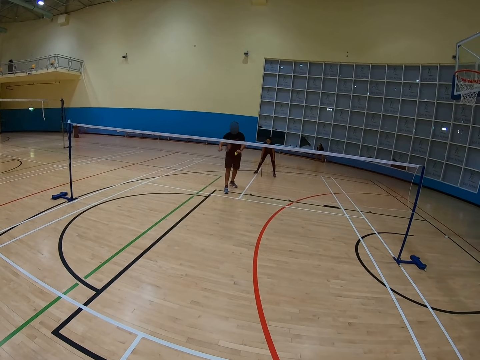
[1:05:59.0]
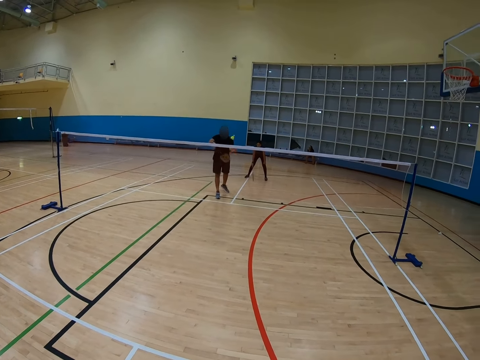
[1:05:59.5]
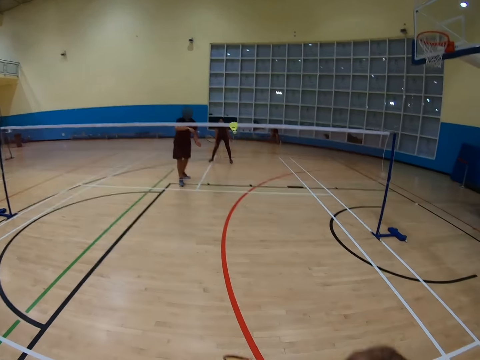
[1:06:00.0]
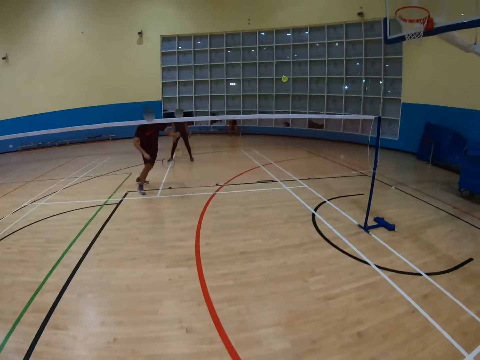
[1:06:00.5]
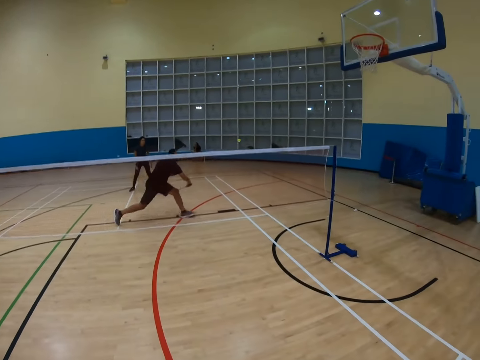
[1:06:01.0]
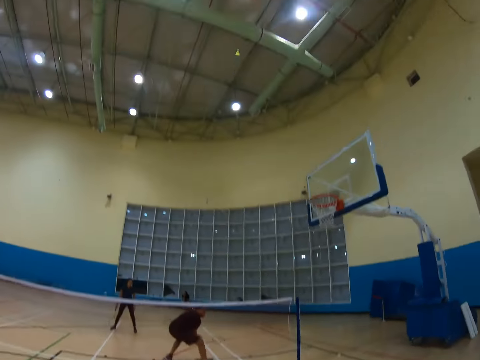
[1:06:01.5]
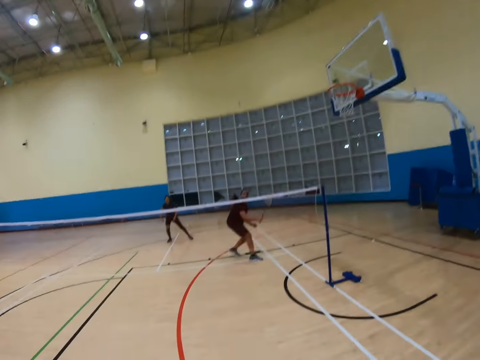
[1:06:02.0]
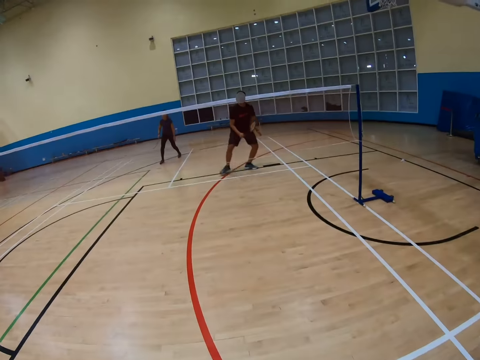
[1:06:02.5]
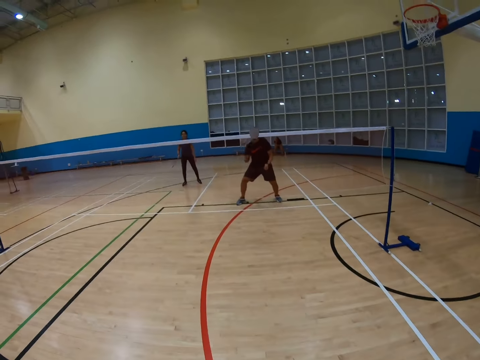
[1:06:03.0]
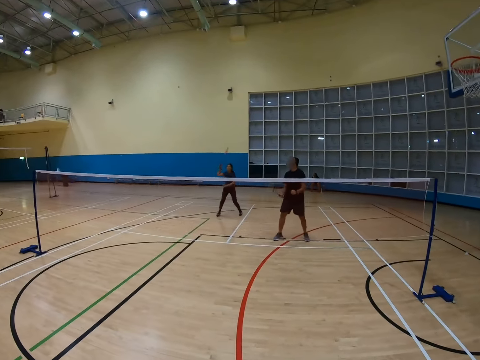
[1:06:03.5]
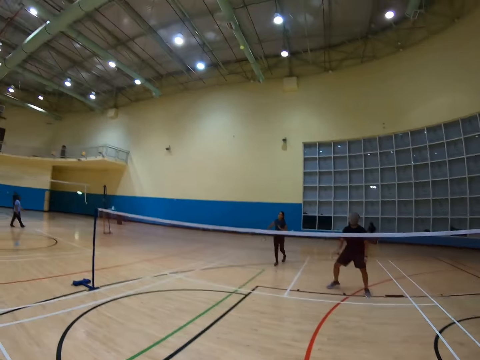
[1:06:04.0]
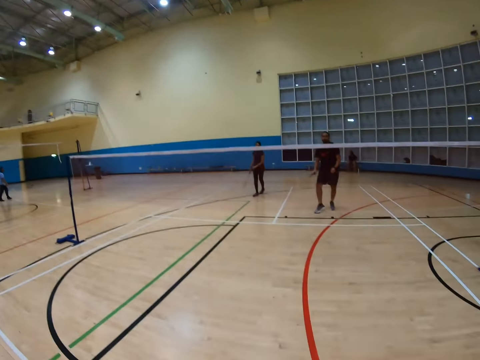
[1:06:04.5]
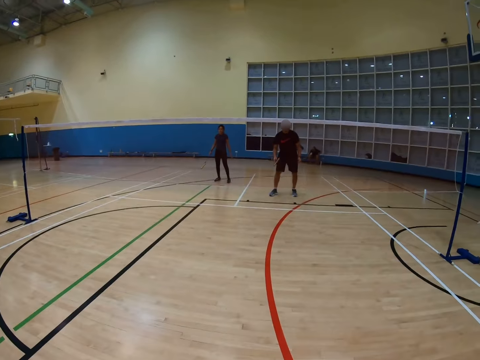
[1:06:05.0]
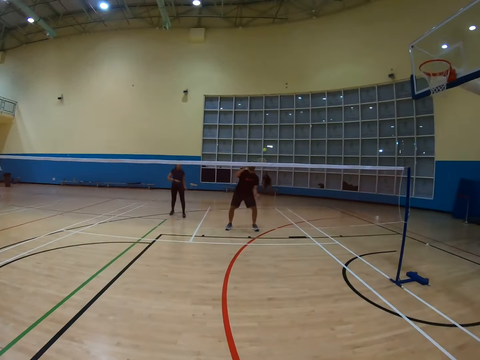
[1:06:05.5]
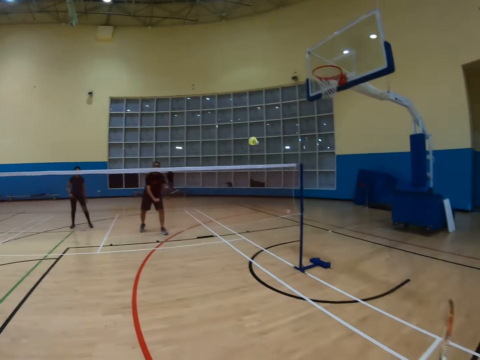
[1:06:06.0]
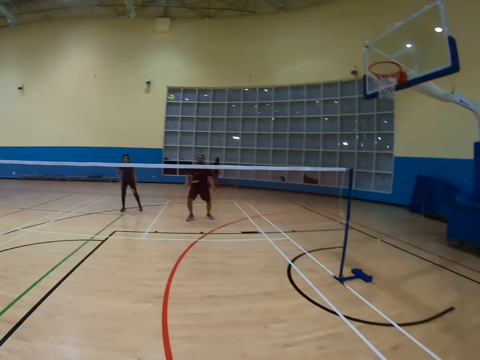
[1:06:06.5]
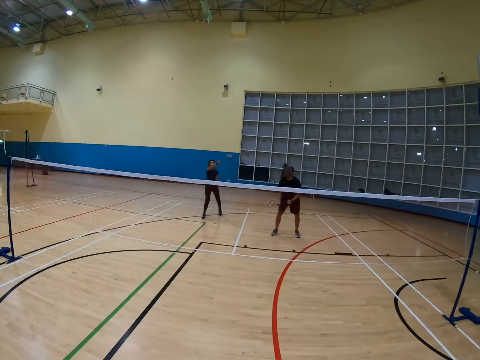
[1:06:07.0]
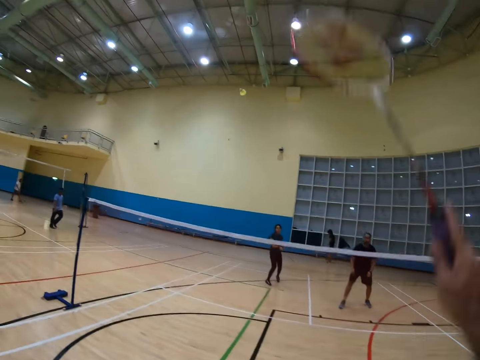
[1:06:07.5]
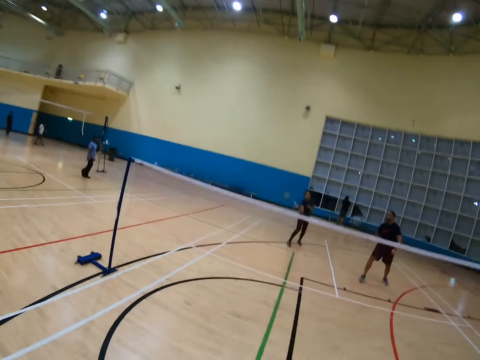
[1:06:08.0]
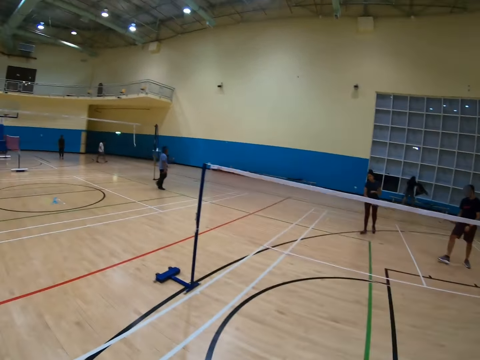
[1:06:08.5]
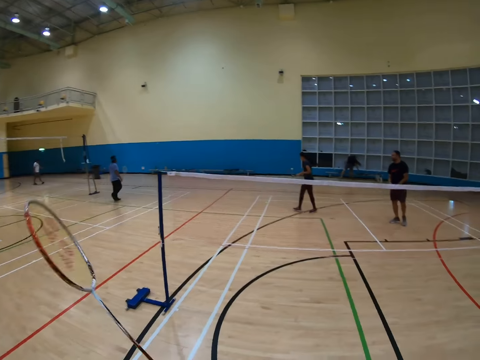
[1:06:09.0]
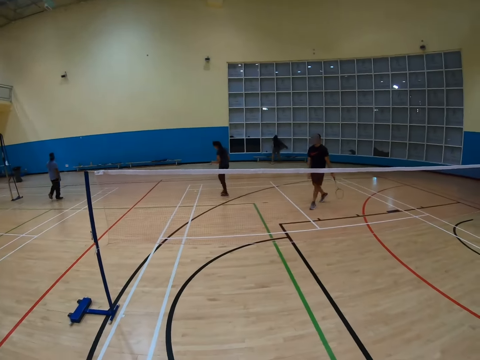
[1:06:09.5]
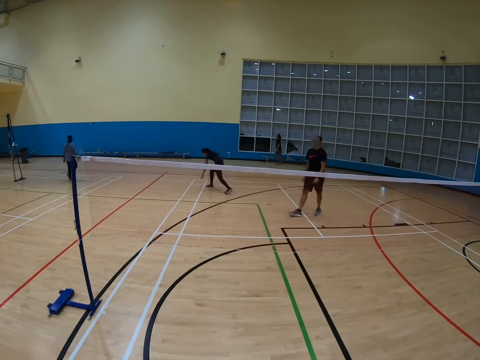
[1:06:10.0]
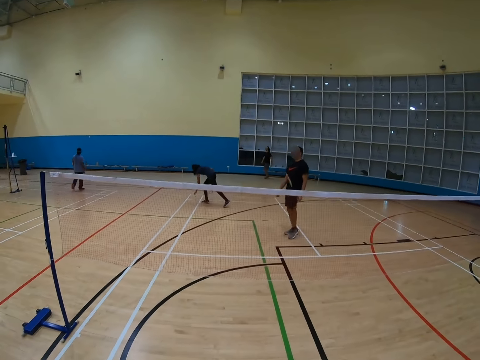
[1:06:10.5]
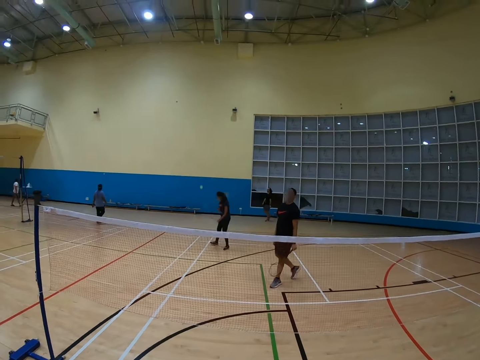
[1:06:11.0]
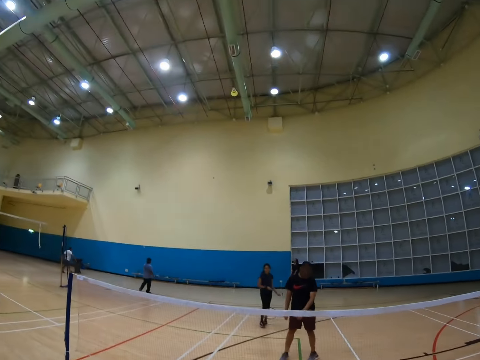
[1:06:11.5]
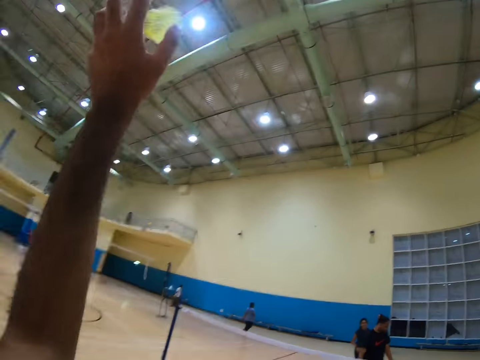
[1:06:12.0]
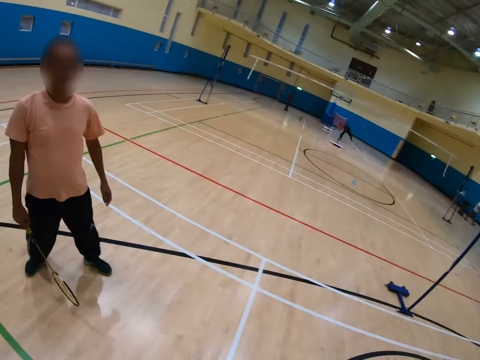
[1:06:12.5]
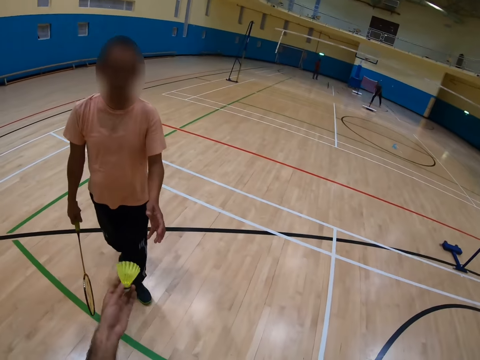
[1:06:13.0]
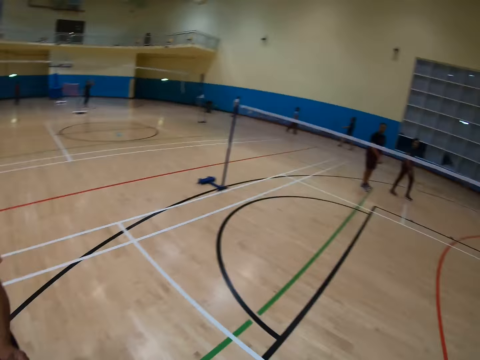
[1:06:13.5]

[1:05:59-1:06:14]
A man hits a shuttlecock with a racket. The camera wearer hits the shuttlecock with a racket. The man bends down. The camera wearer turns around. The man turns to the side. The camera wearer turns around, holds the racket, hits the shuttlecock with the racket, and turns around. Another man bends down. The first man walks around. The camera wearer holds the shuttlecock. A third man holds a racket. The camera wearer turns around.

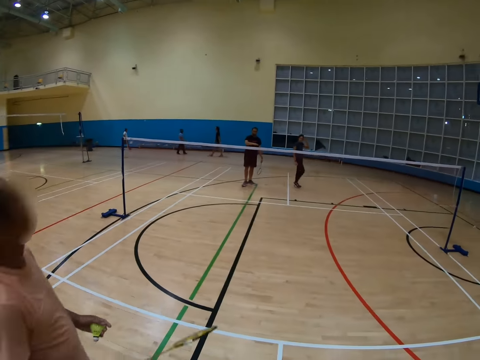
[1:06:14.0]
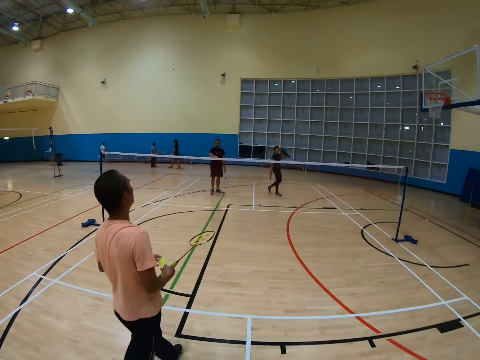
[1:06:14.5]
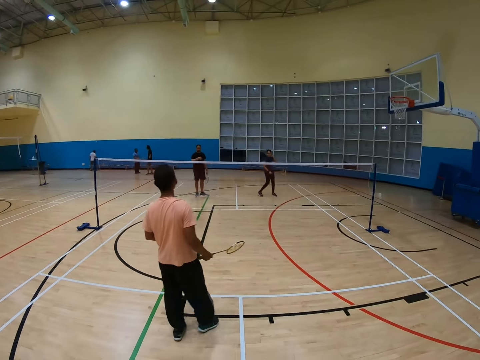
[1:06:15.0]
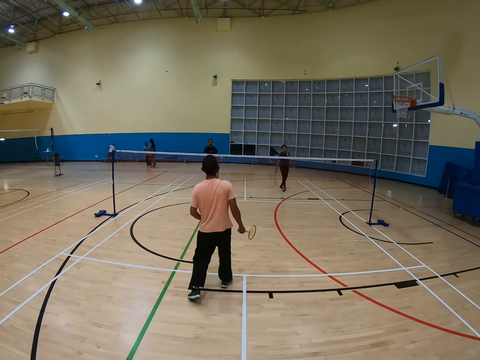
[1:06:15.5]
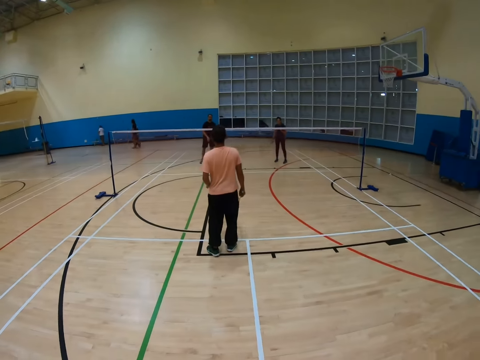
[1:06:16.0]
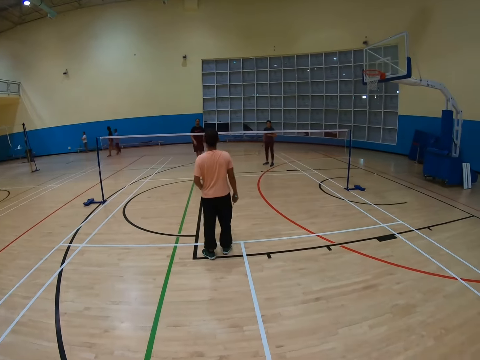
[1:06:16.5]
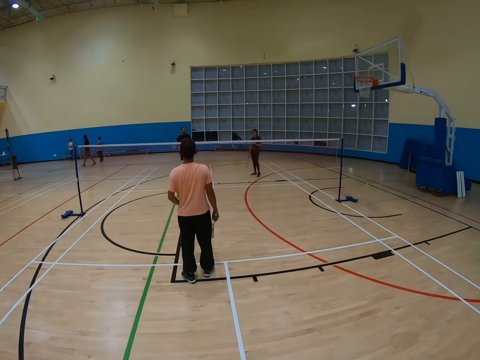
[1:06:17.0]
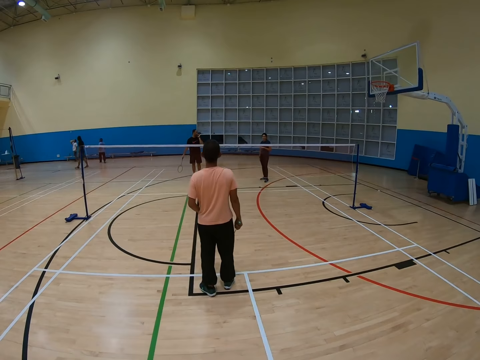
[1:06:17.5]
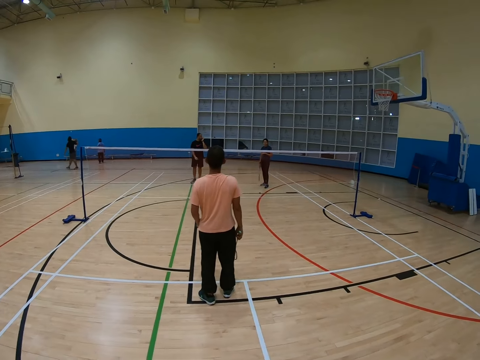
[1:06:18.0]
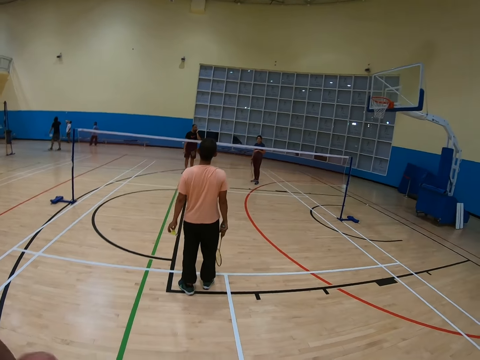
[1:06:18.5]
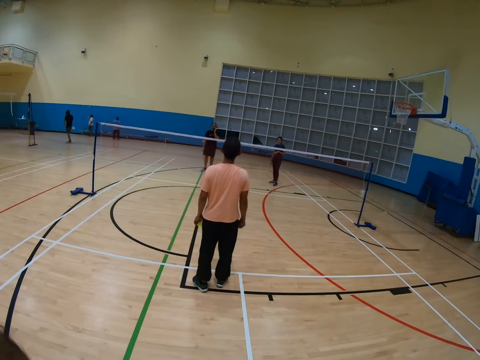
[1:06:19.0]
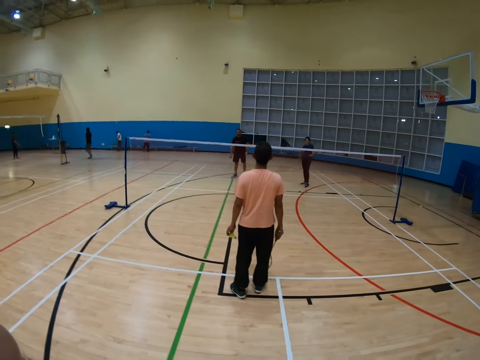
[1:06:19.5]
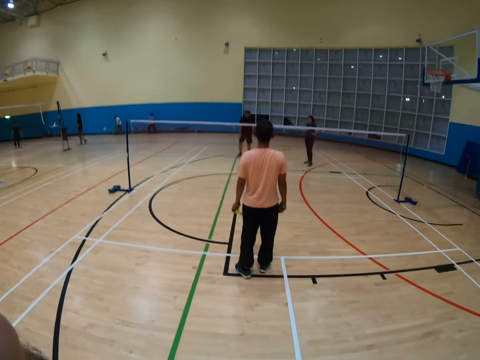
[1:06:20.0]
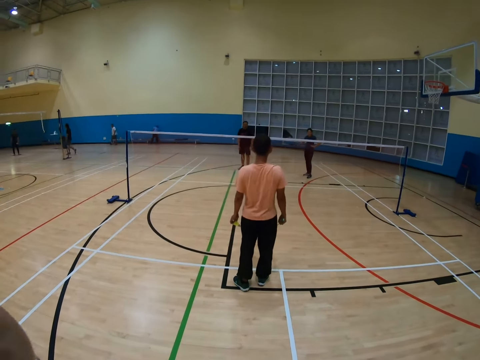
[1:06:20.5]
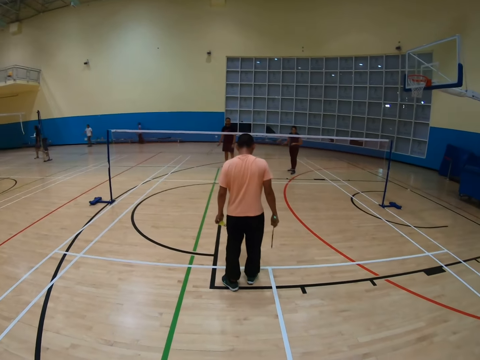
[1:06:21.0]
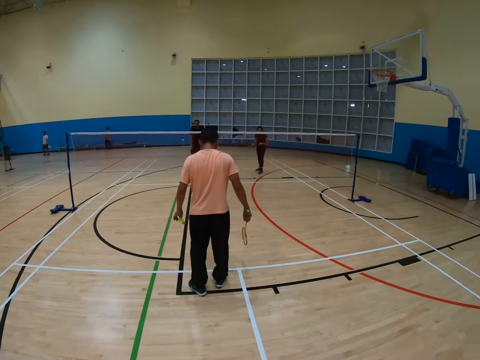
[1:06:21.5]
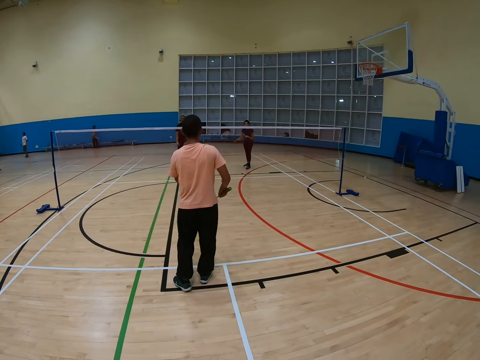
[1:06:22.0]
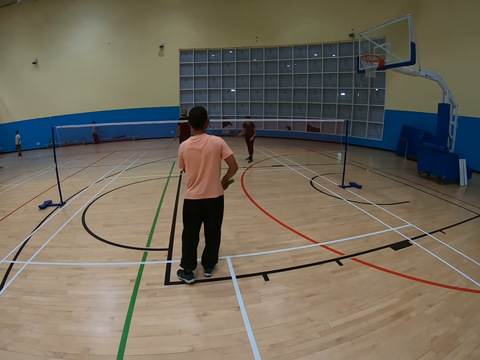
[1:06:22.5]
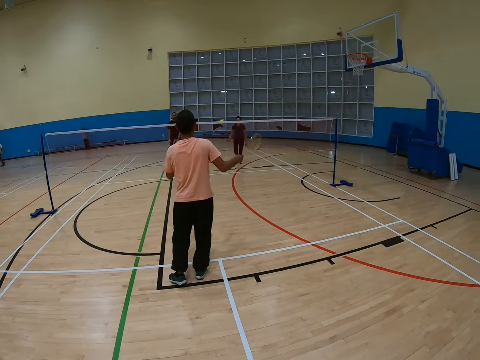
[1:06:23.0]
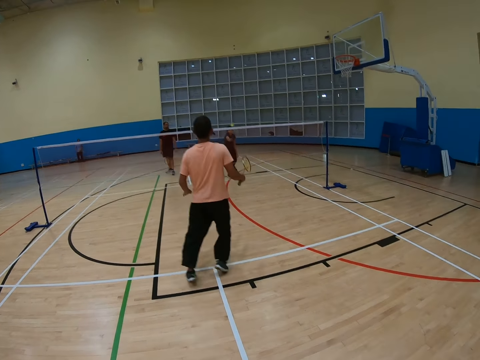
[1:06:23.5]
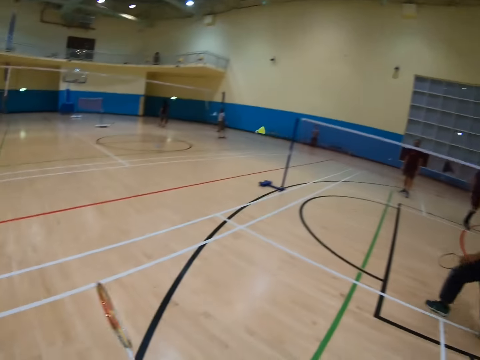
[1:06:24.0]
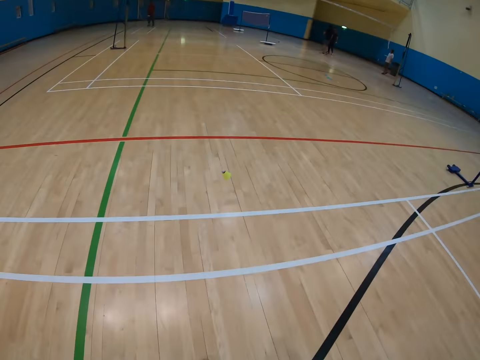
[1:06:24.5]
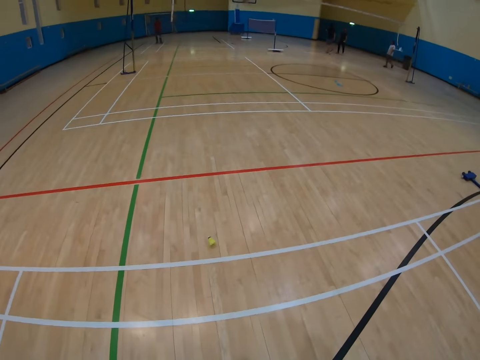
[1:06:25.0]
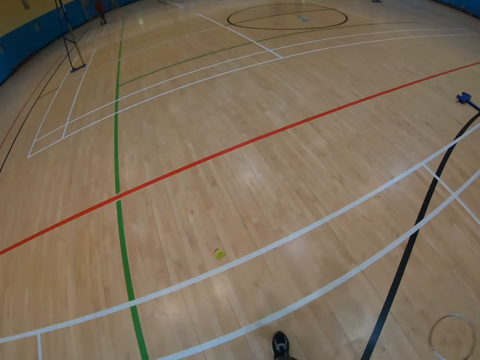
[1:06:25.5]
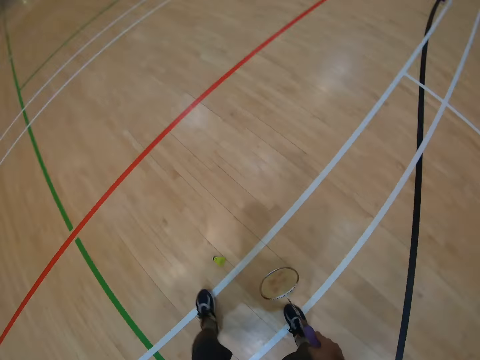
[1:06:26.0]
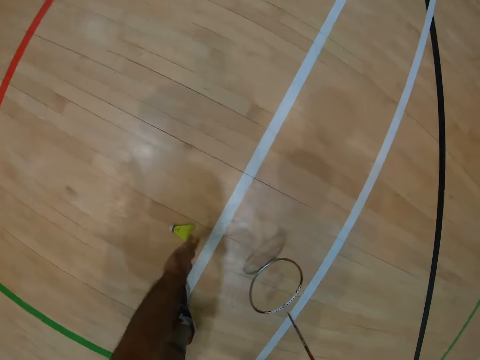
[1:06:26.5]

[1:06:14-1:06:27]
A man holds a racket. Another man walks around. The first man holds the racket. The camera wearer turns to the side. The first man hits a shuttlecock with the racket. The camera wearer turns to the side, walks around, and bends down.
